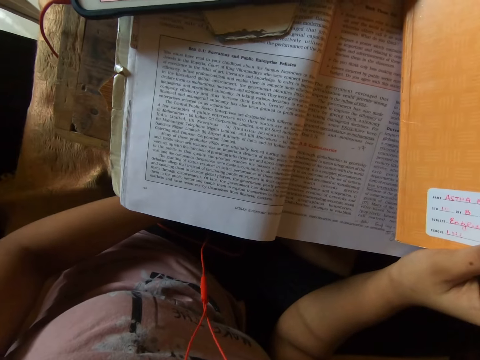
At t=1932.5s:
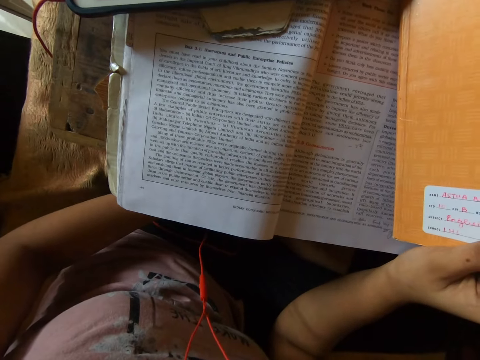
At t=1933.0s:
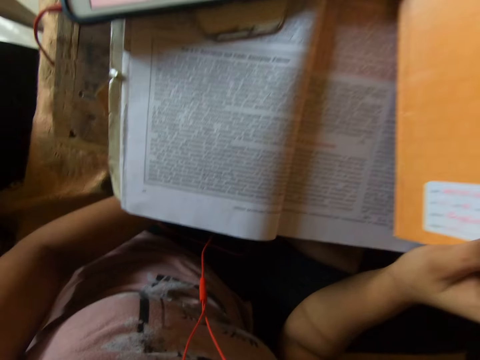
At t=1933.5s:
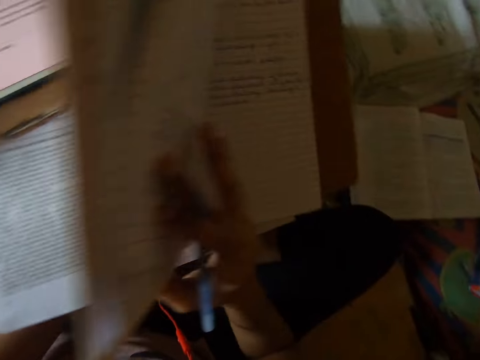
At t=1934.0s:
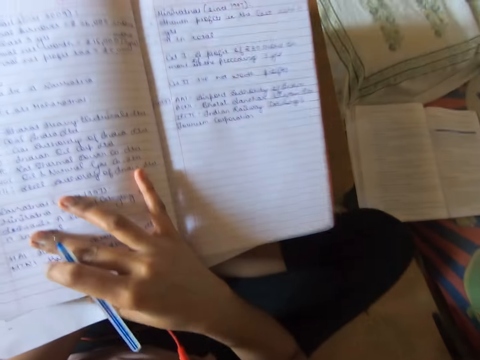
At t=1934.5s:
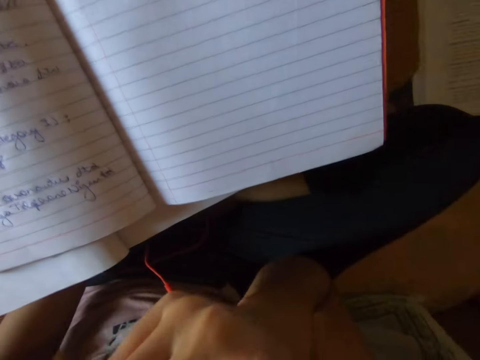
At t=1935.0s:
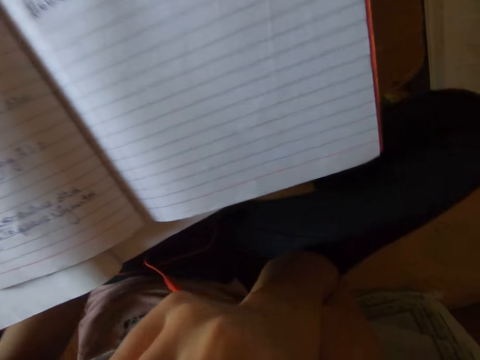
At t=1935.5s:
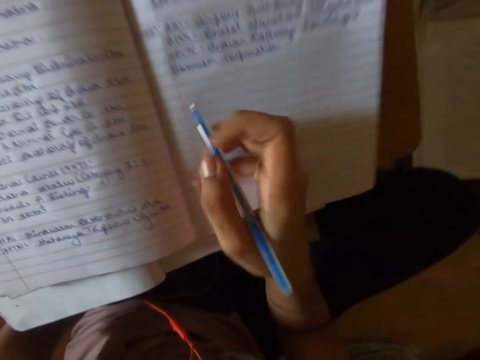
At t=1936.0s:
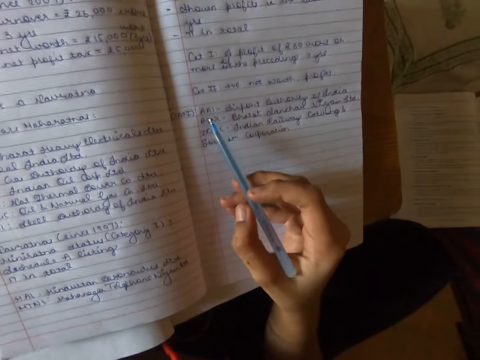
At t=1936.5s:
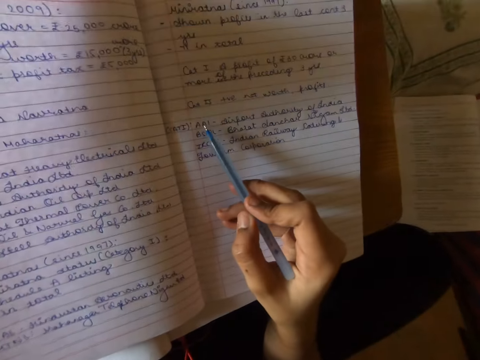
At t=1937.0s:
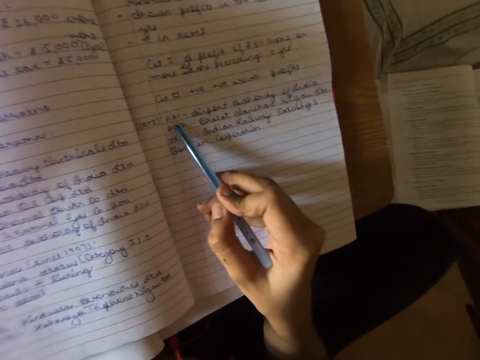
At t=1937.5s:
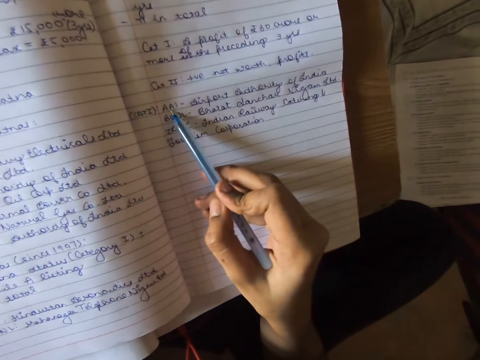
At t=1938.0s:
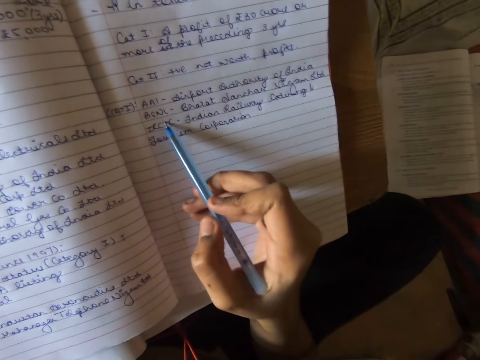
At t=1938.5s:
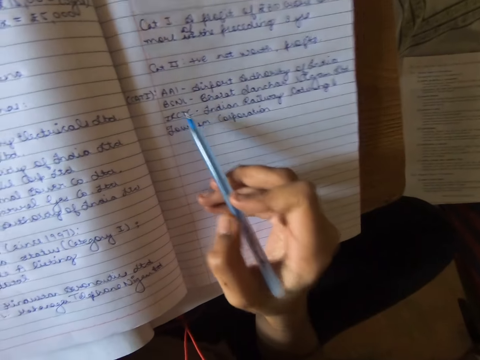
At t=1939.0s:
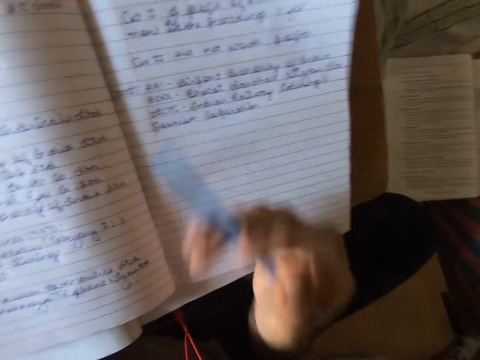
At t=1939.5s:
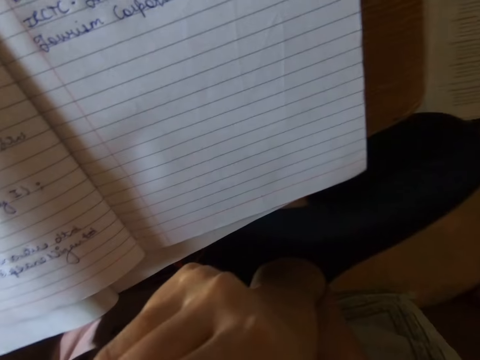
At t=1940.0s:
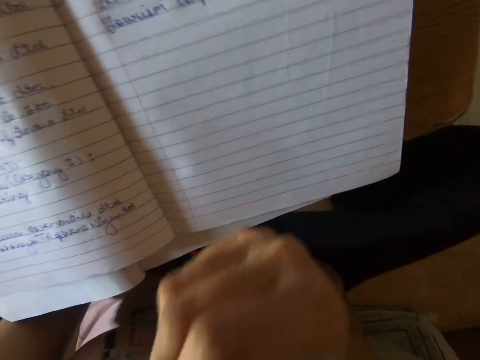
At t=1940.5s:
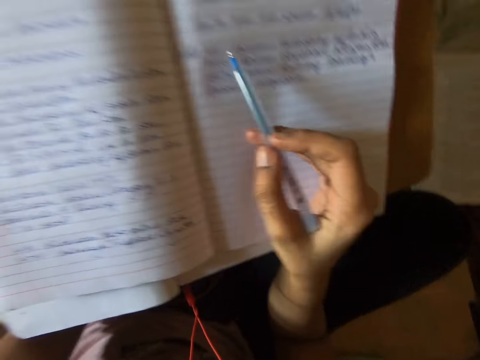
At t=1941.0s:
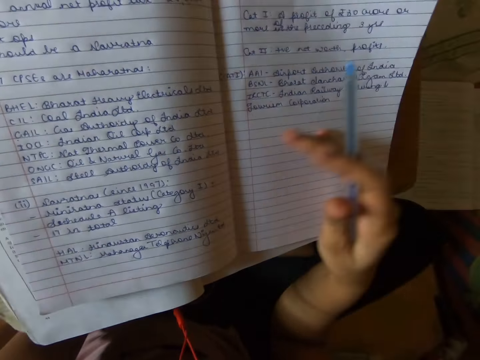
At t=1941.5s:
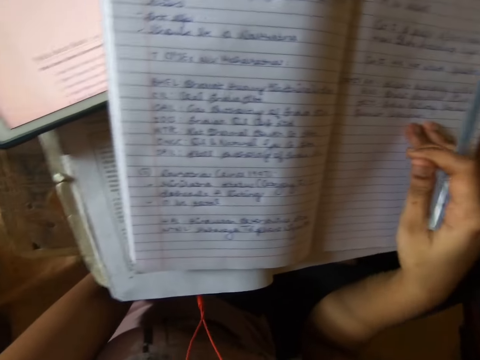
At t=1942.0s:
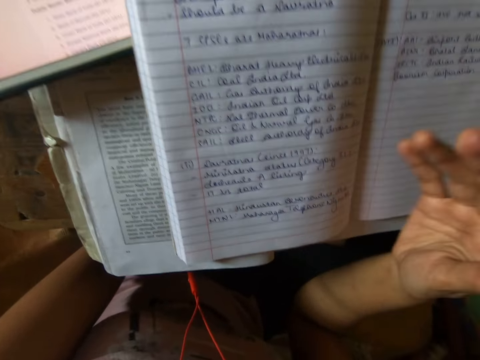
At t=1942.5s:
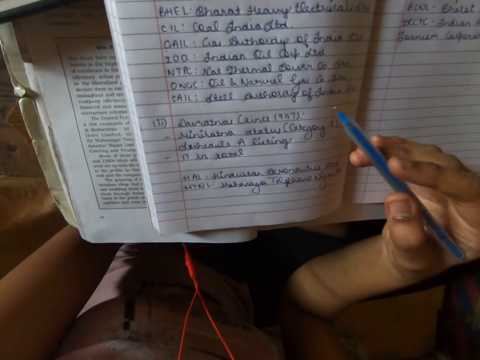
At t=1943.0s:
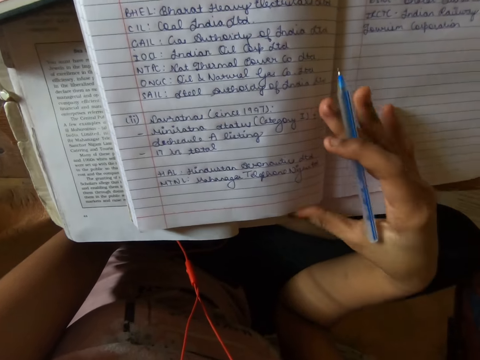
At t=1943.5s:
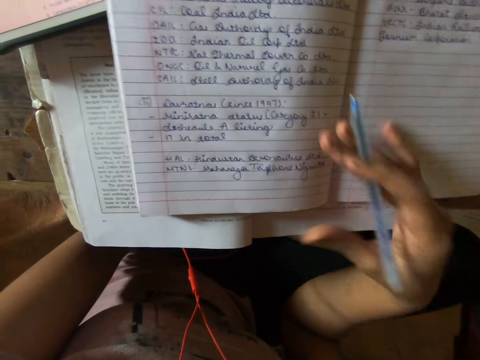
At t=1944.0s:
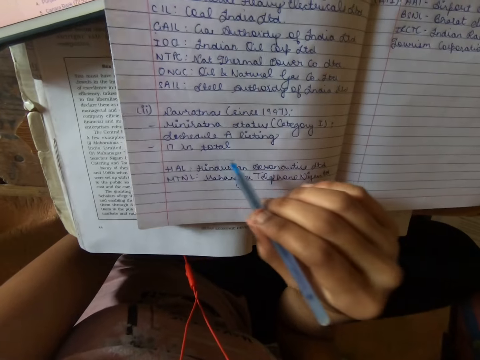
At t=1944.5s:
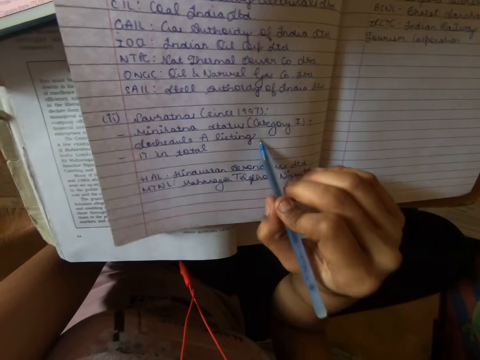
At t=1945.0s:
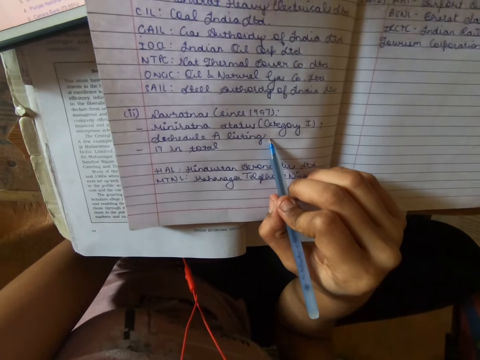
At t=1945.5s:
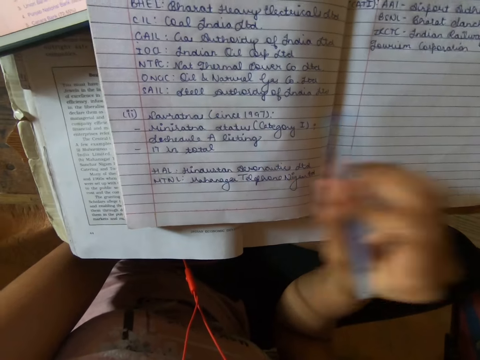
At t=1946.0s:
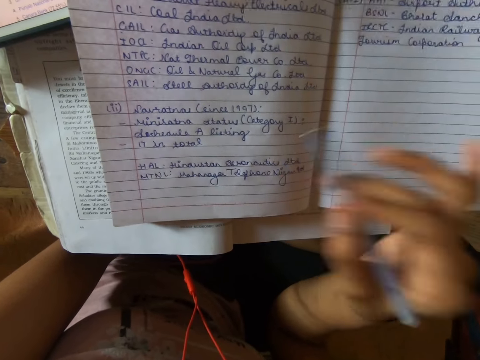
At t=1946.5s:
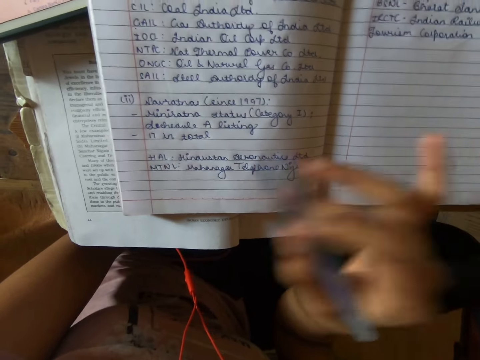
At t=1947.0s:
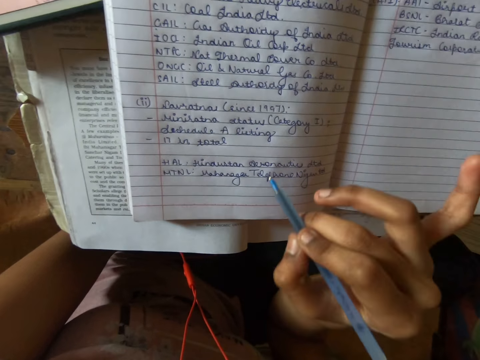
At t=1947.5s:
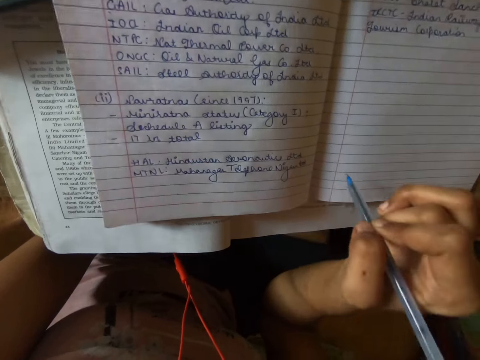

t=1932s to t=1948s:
The camera wearer drops the book on the table. She flips the book pages. She touches her face. She reads the book. She moves a pen over the book. She reads the book. She touches her face. She moves the pen over the book. She drags the book on another book. She moves the pen over the book. She drags the book on the other book. She moves the pen over the book. She reads the book. She moves the pen over the book.

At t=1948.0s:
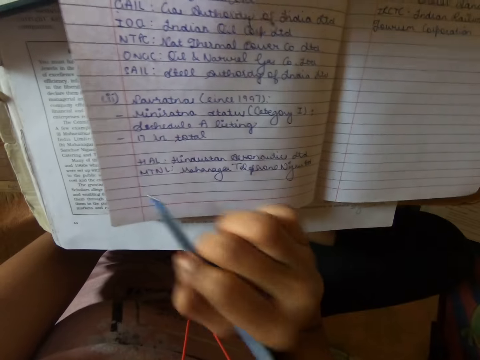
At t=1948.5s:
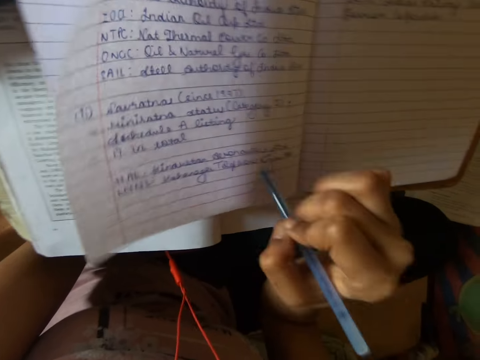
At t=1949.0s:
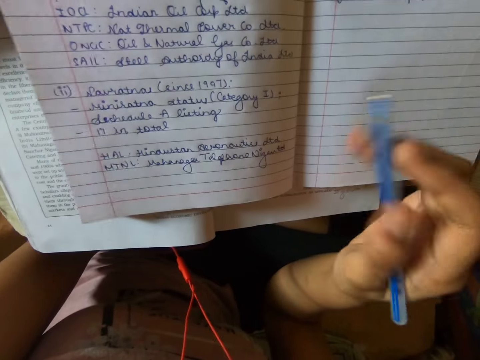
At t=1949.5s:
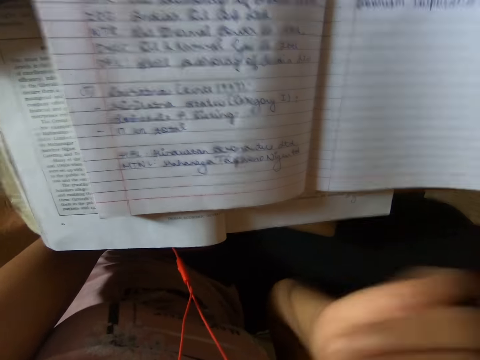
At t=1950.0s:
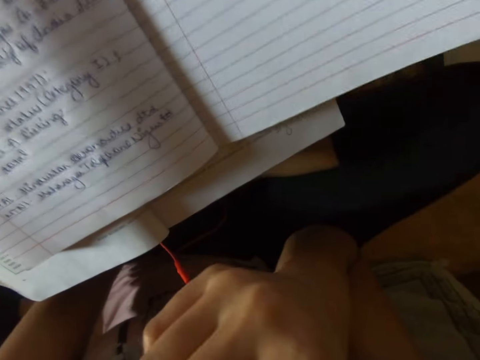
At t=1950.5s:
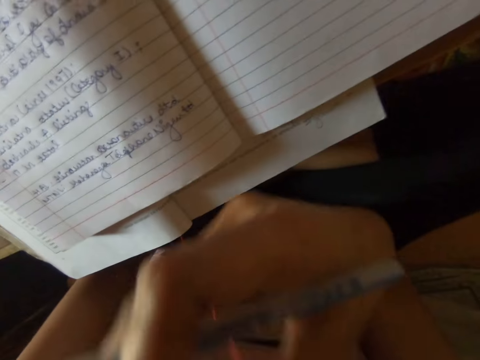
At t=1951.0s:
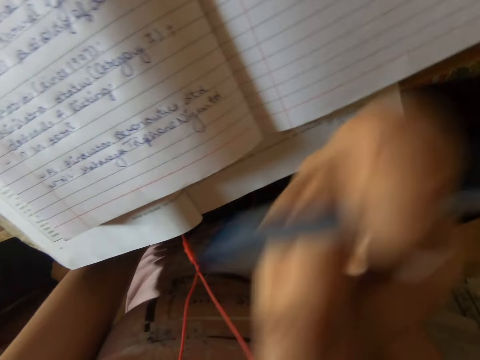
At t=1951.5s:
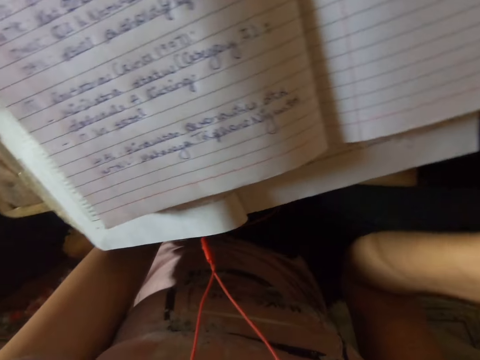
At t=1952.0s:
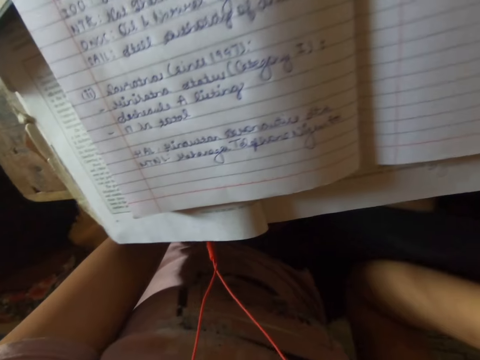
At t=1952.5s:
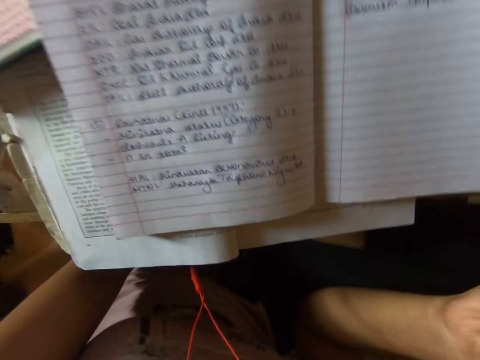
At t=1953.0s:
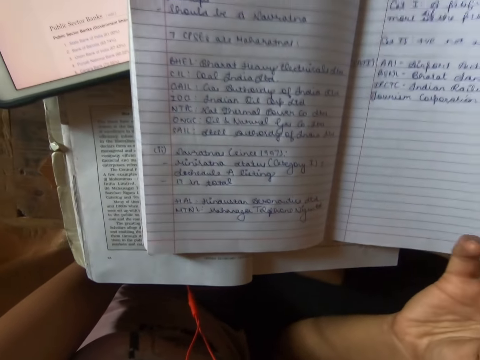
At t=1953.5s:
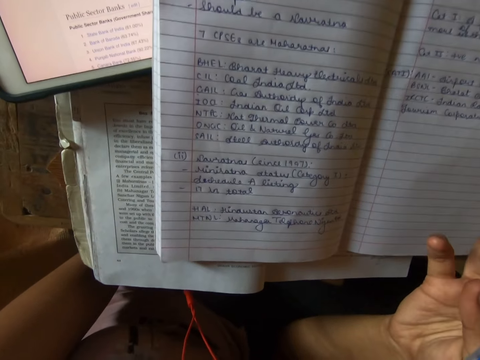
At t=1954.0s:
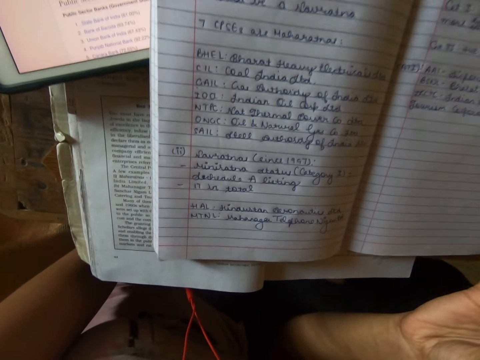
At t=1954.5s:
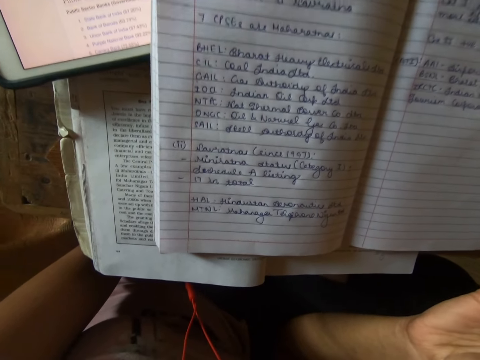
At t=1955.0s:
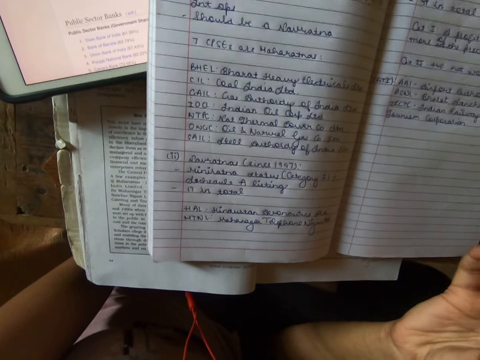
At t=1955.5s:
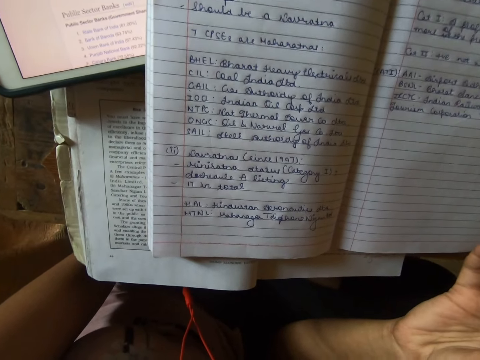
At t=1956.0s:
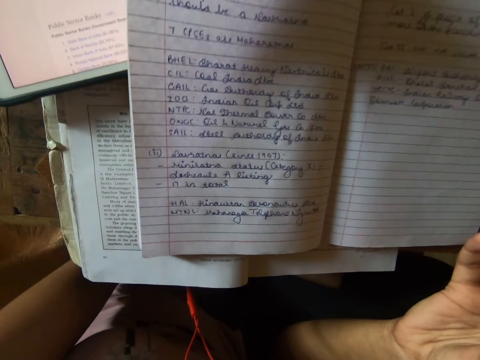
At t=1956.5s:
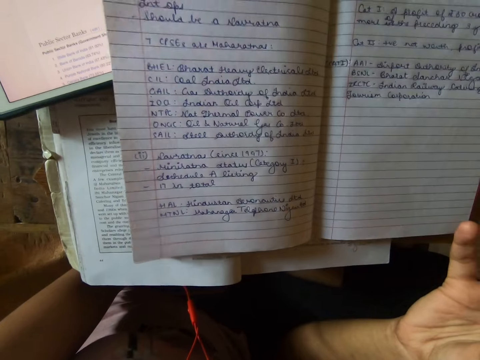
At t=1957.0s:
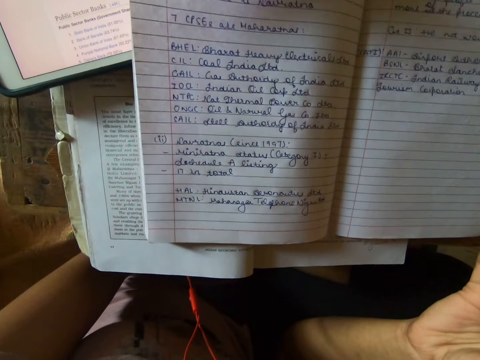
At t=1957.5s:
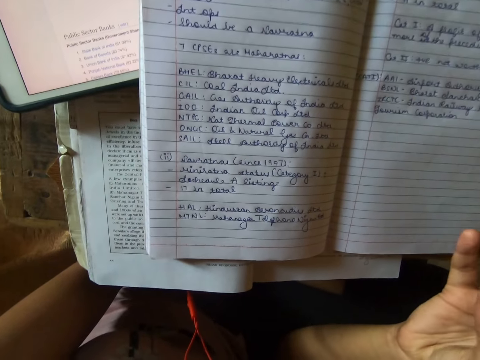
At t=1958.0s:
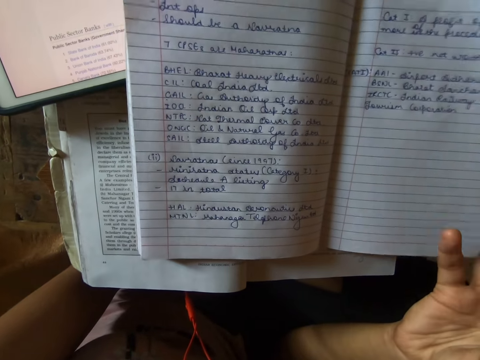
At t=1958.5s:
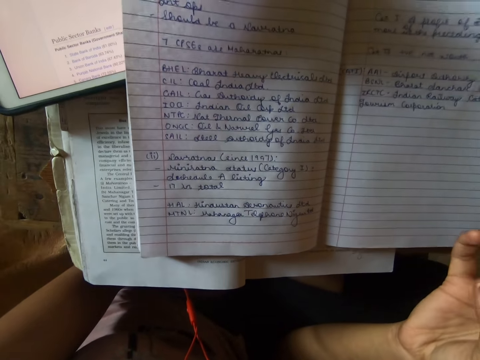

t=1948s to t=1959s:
The camera wearer touches her face. She reads the book. She cleans her fingers. She twists her fingers.
